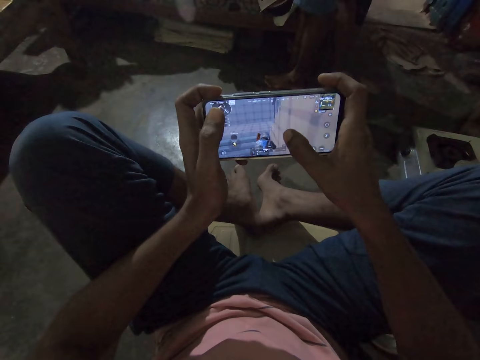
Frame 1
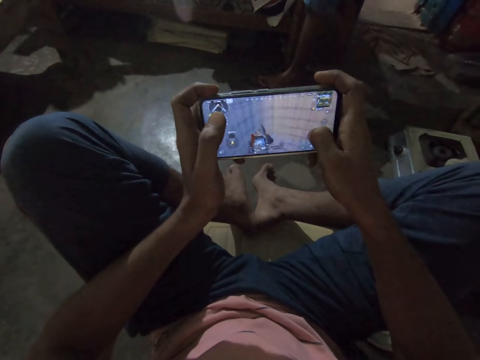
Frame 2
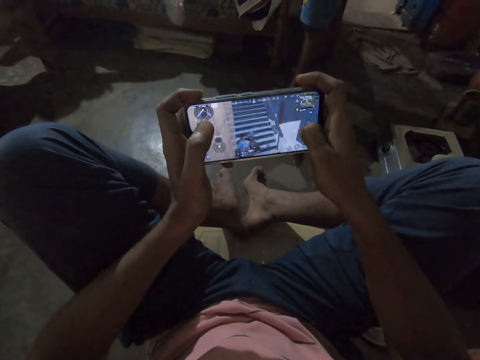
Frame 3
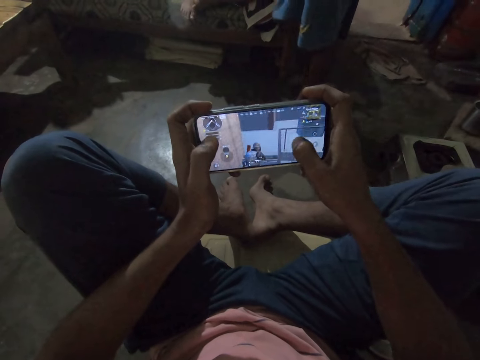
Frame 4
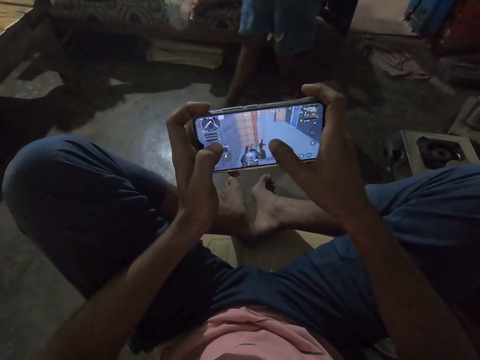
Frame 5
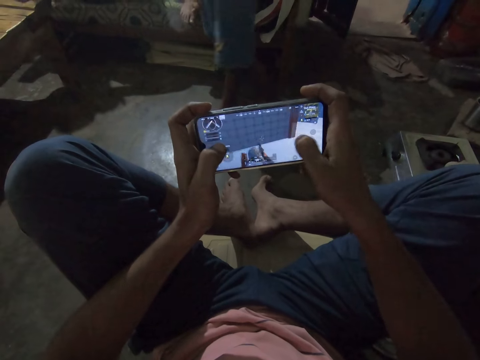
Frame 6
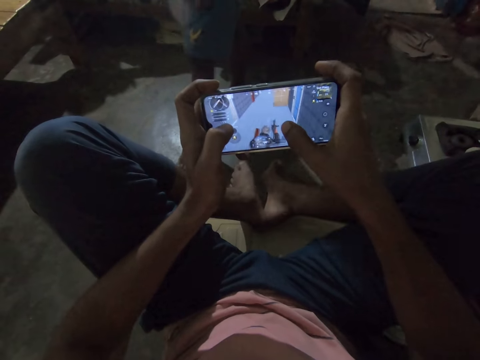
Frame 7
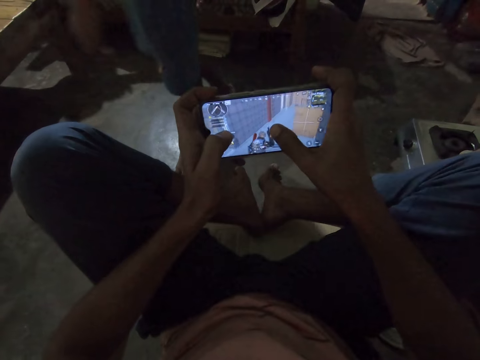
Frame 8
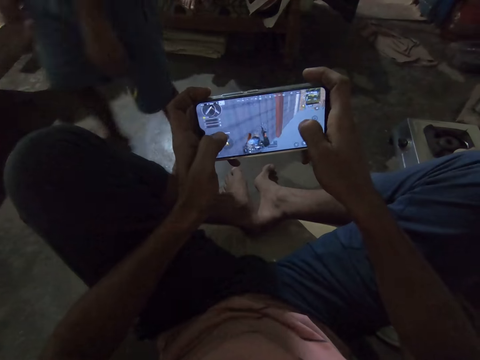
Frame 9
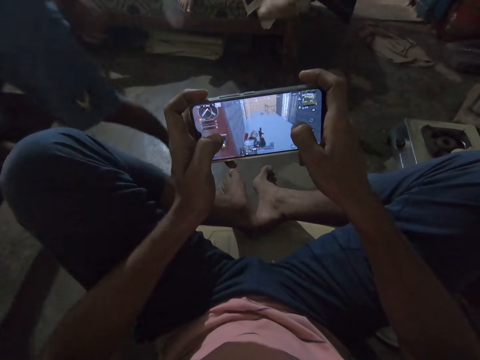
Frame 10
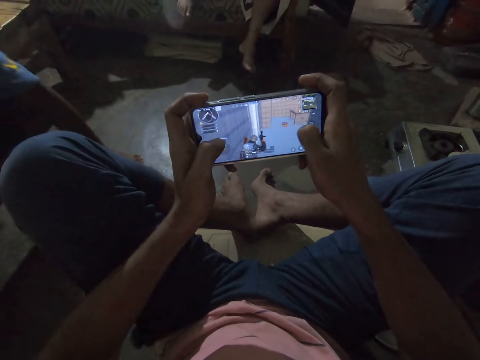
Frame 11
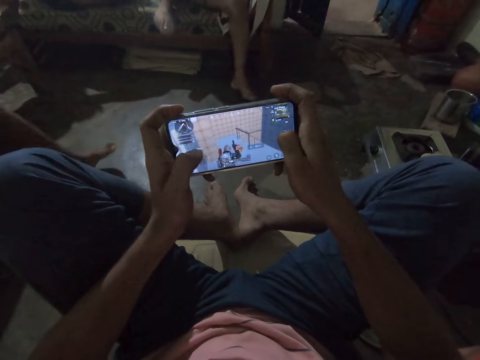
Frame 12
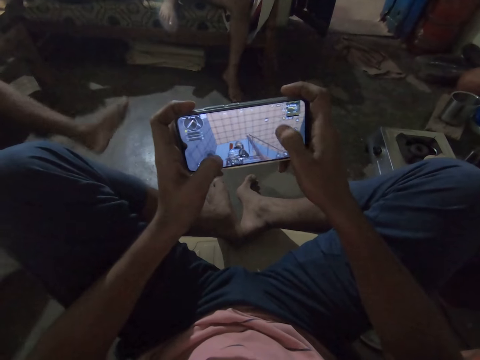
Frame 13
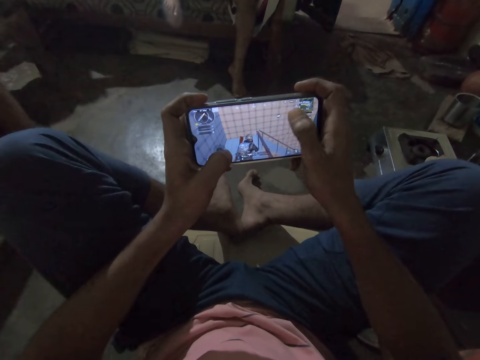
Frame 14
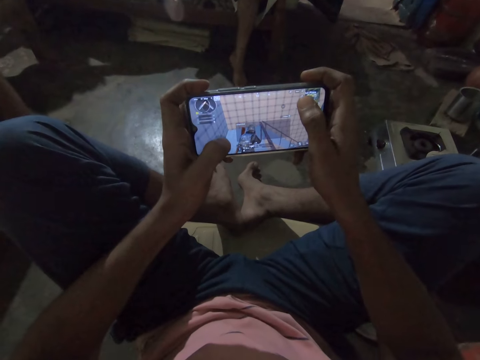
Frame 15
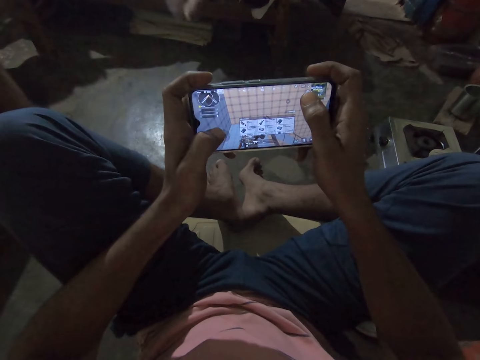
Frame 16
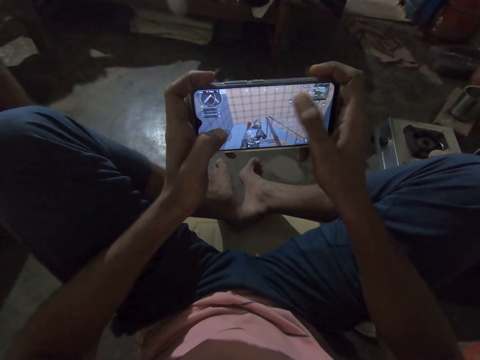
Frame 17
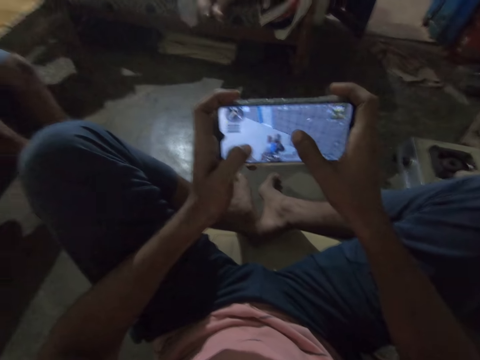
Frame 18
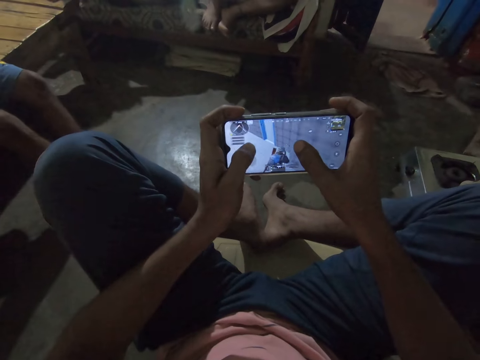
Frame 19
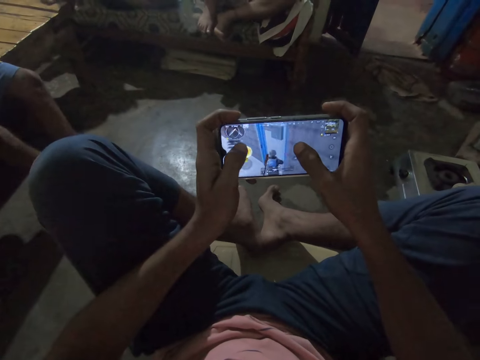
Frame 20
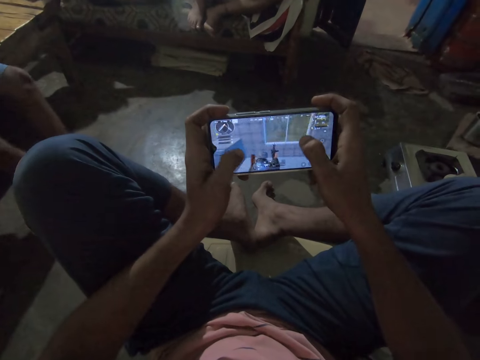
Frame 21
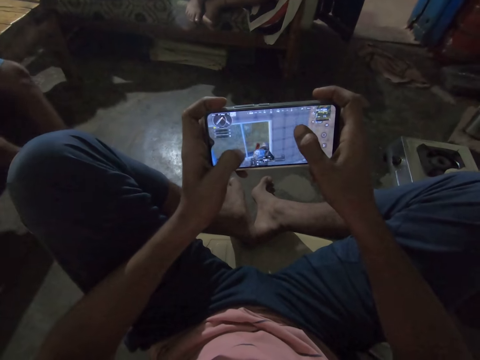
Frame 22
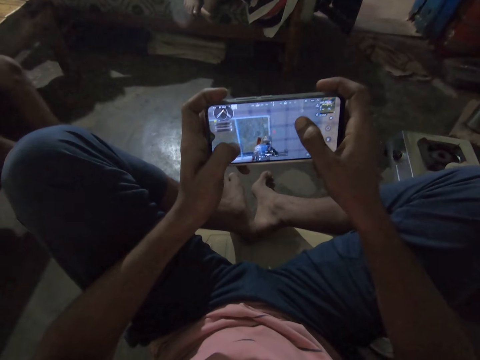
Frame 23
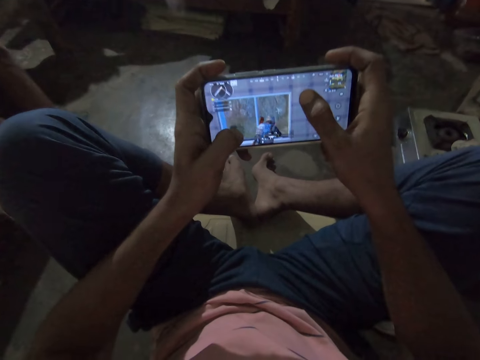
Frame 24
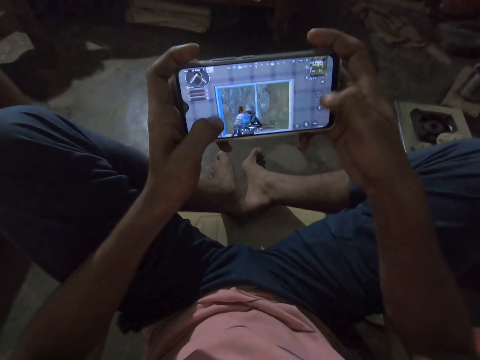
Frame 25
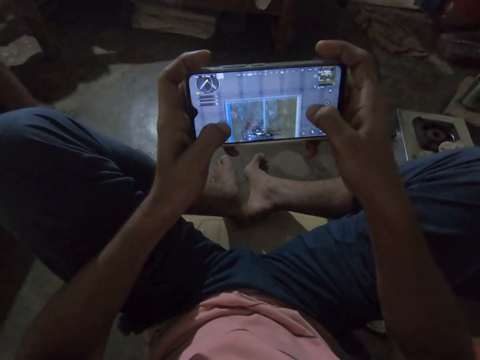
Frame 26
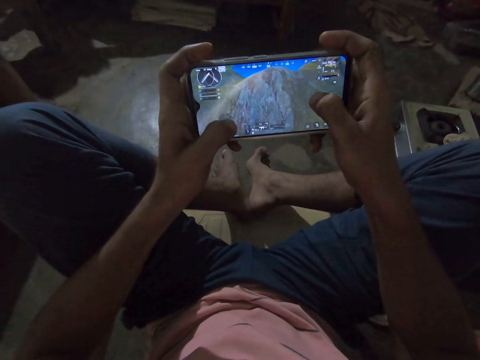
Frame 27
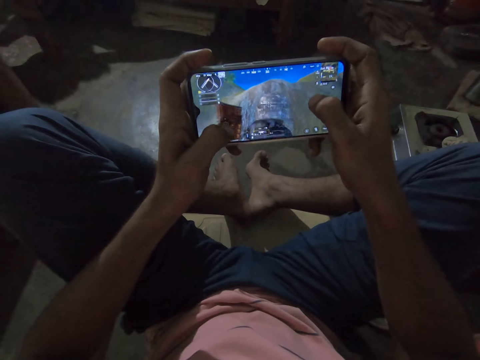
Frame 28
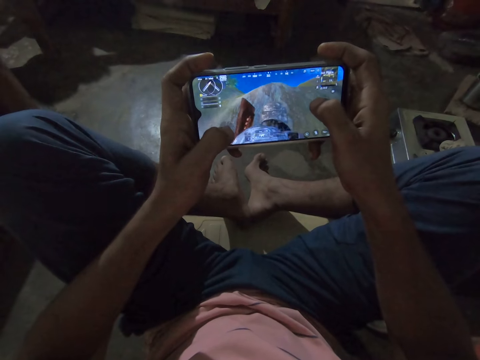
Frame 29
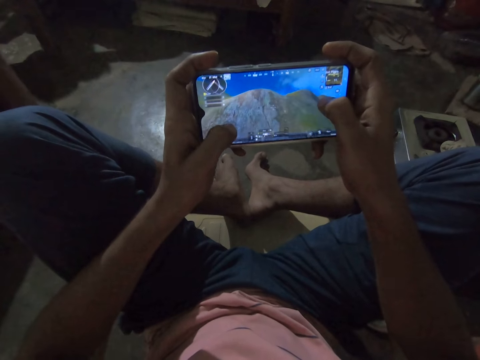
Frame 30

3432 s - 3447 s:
A man sits down. The camera wearer plays the video game on the phone. They operate the phone. They play the game on the phone.

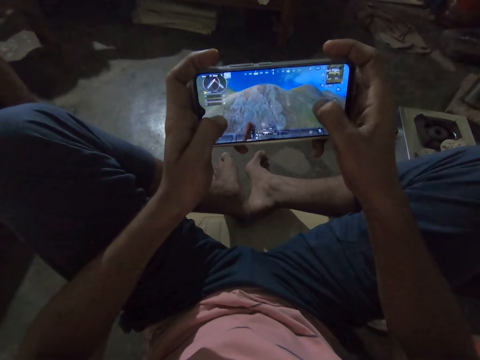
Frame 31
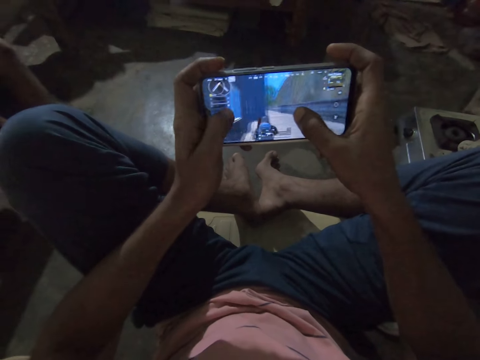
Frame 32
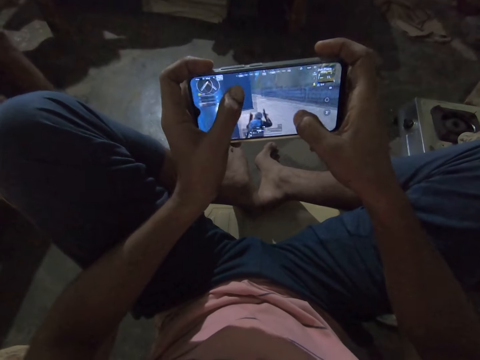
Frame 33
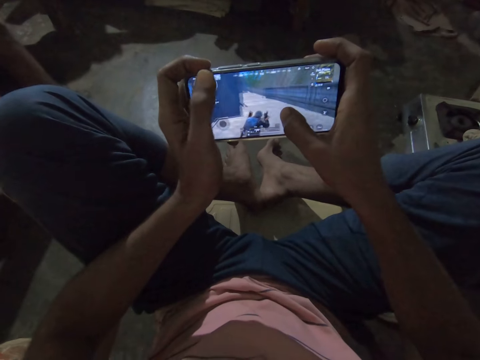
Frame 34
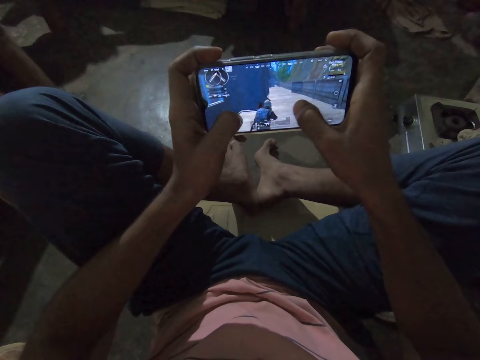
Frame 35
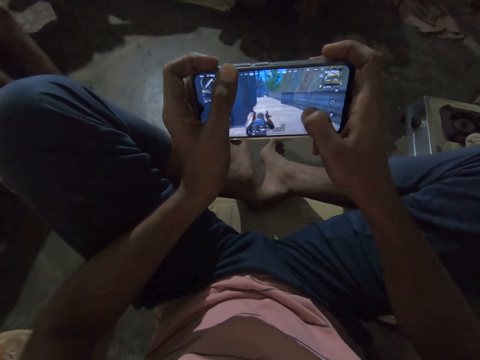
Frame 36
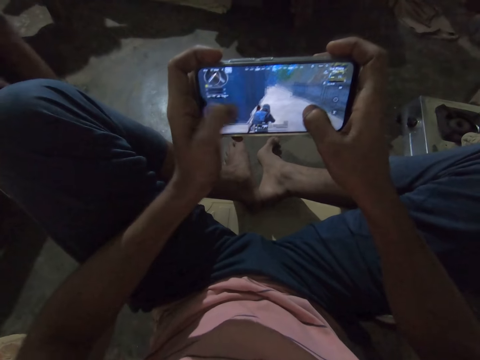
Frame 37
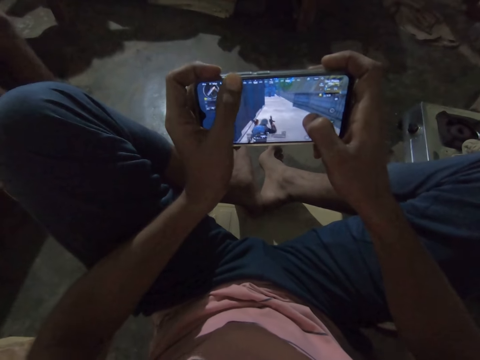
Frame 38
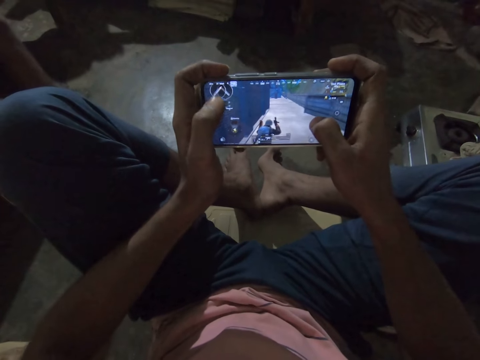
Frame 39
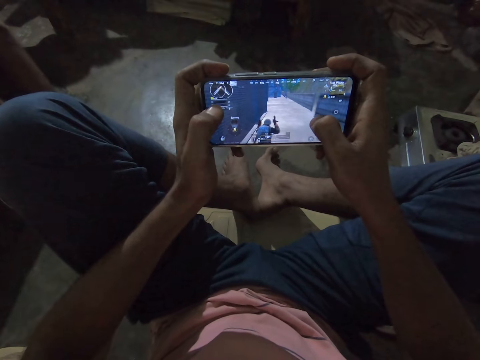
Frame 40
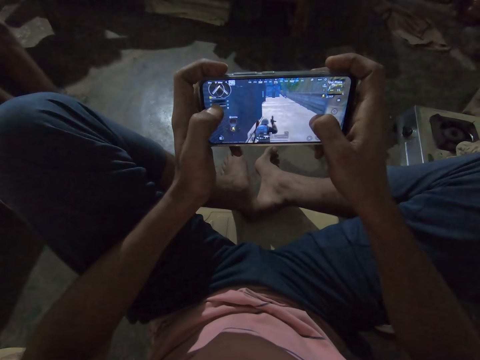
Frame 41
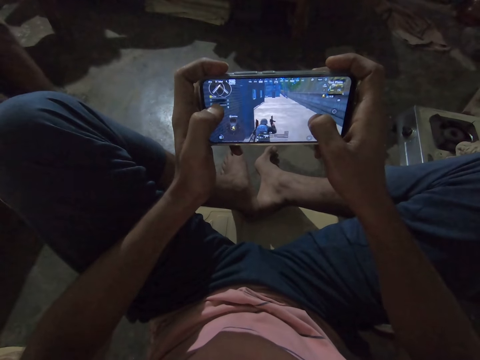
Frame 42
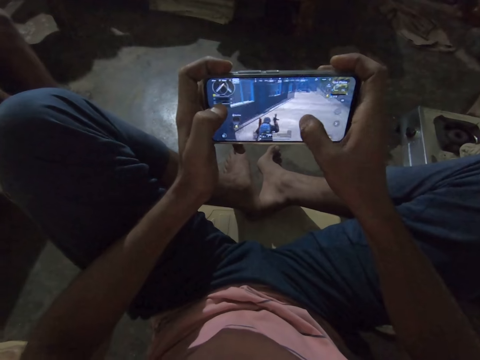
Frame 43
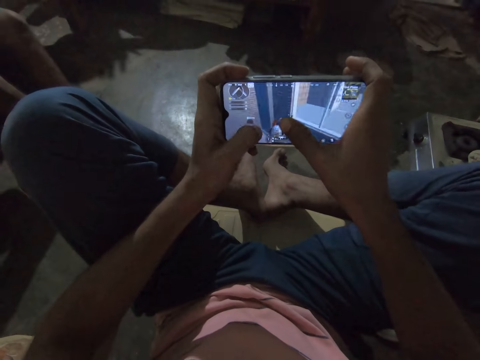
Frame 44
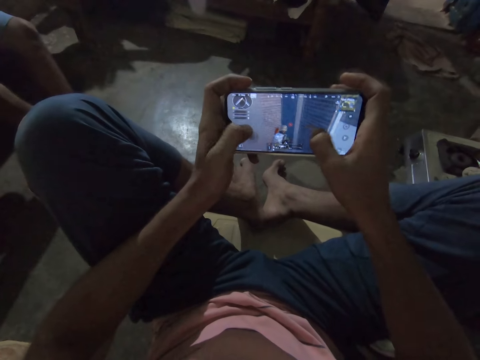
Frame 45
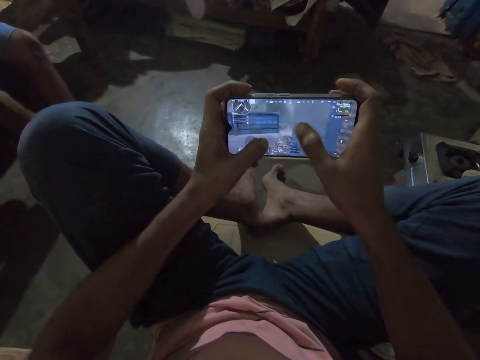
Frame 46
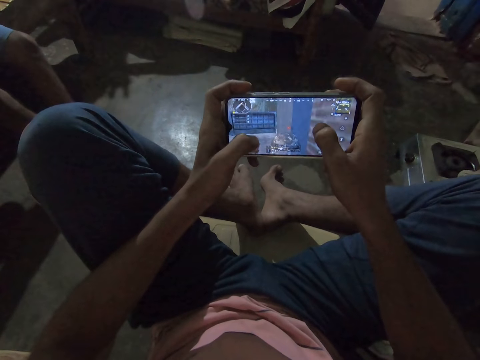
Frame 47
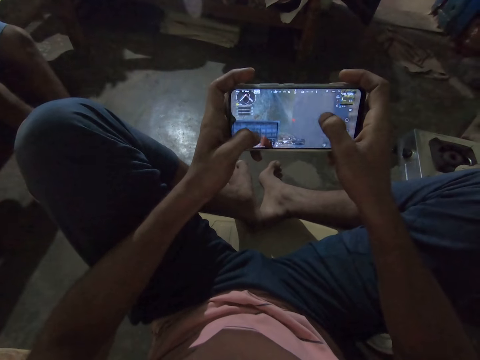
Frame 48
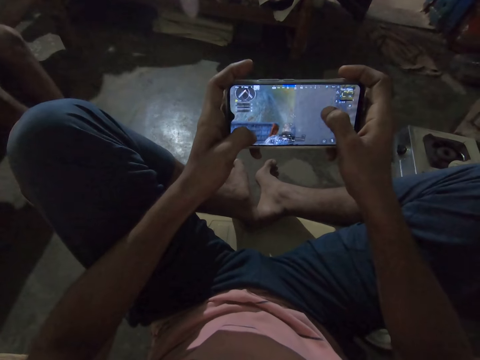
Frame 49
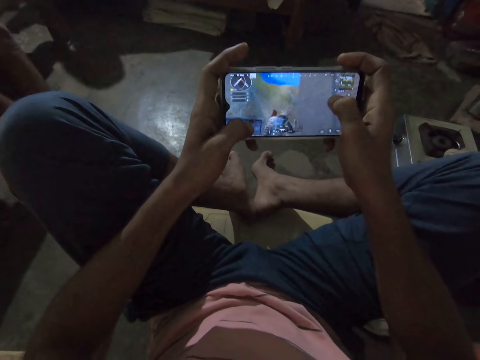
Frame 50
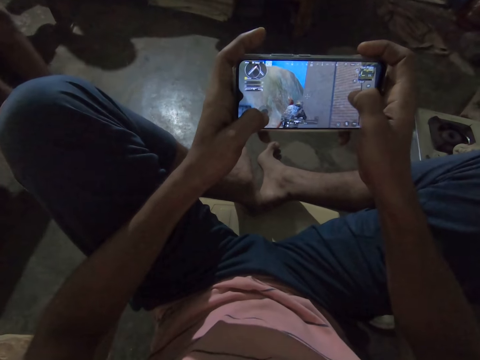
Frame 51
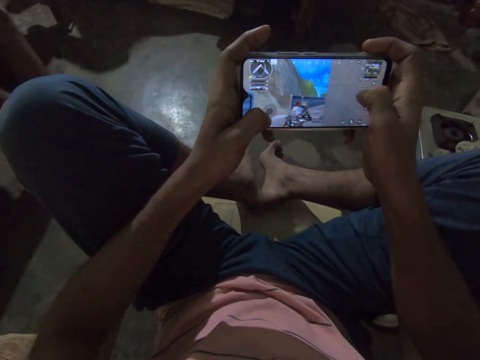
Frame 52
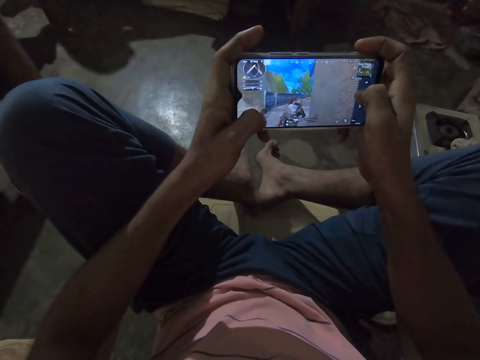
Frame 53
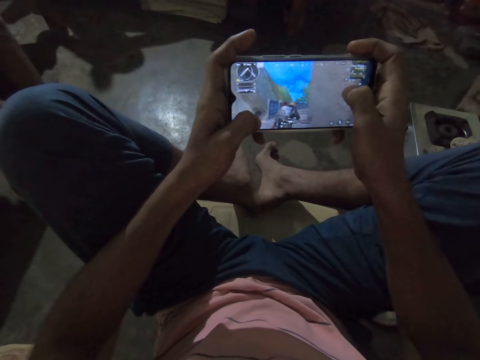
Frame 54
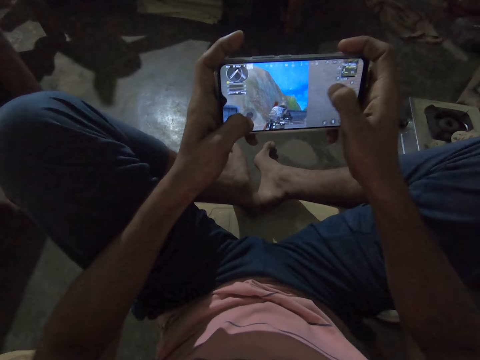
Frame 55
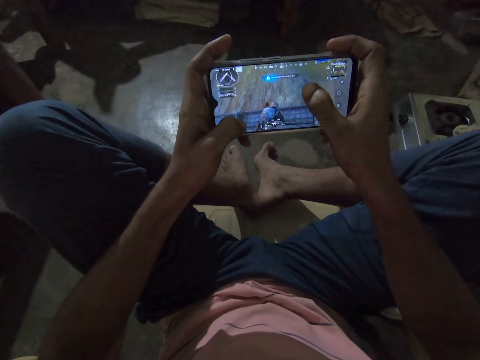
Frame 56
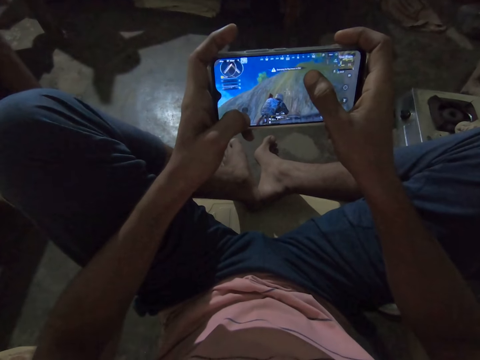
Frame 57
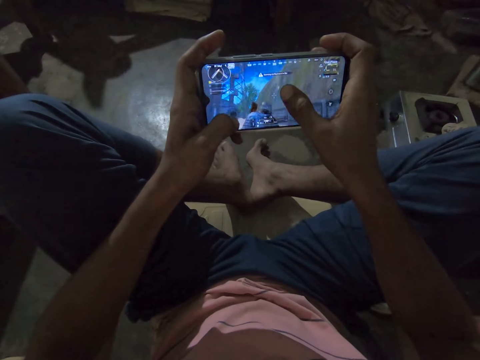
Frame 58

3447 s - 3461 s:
The camera wearer talks with a person. They play a game on the phone. They play the game on the phone again. They talk with the person. They play the game on the phone. They talk with another person.
